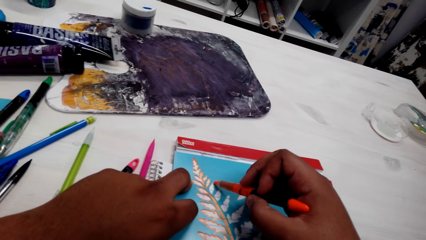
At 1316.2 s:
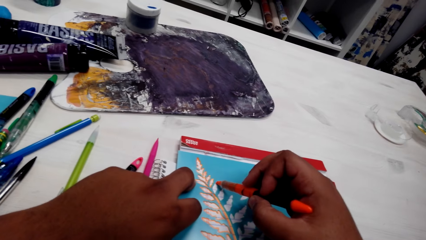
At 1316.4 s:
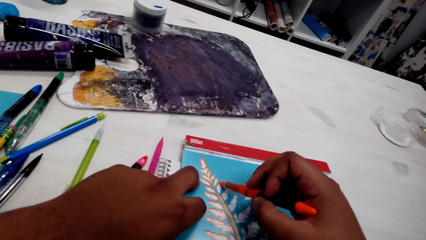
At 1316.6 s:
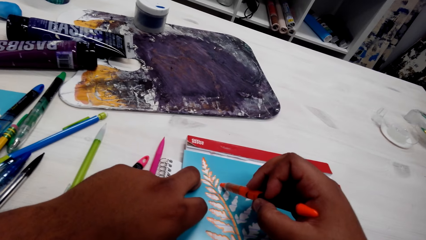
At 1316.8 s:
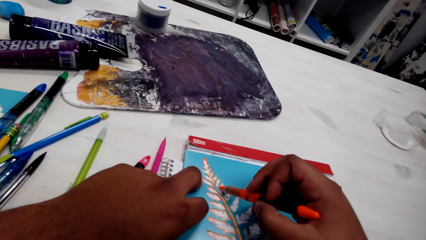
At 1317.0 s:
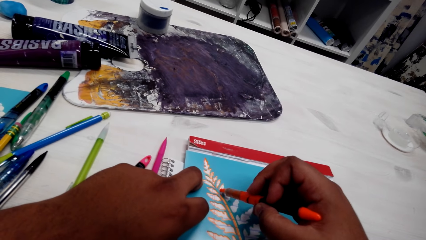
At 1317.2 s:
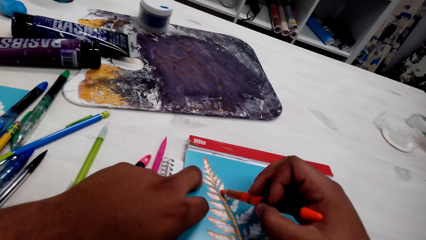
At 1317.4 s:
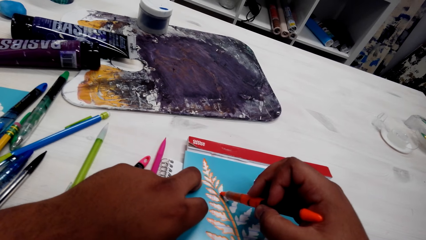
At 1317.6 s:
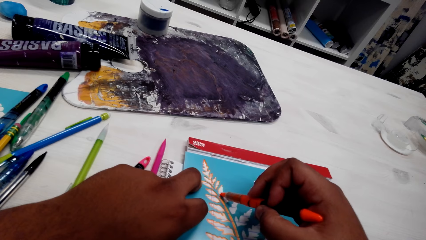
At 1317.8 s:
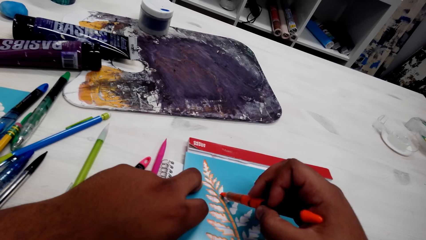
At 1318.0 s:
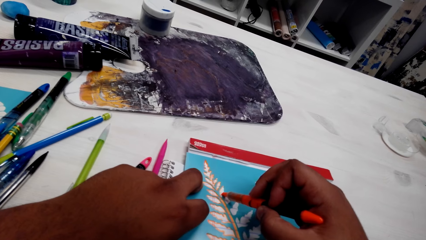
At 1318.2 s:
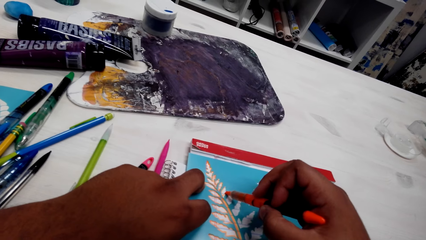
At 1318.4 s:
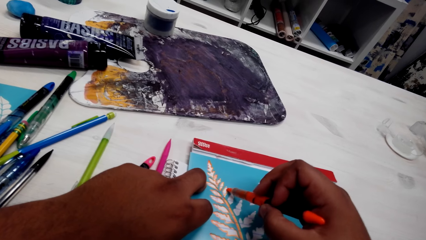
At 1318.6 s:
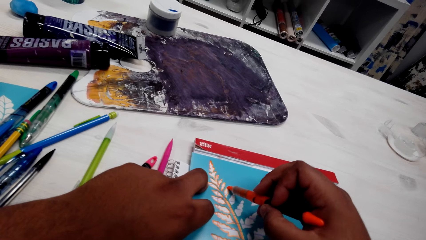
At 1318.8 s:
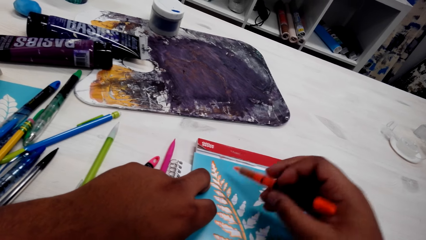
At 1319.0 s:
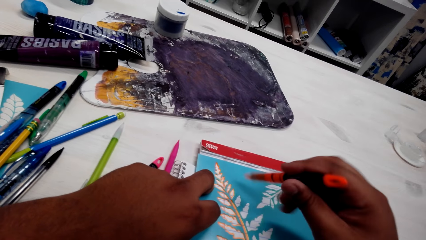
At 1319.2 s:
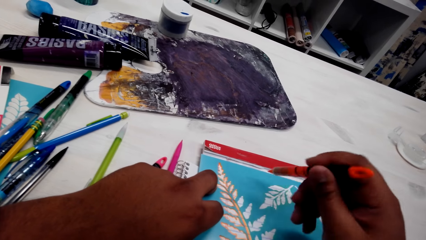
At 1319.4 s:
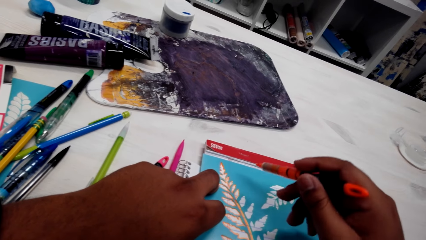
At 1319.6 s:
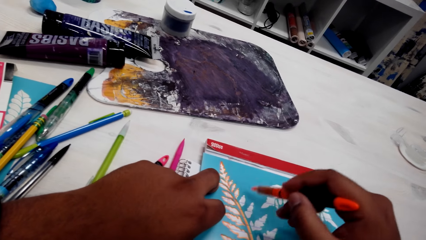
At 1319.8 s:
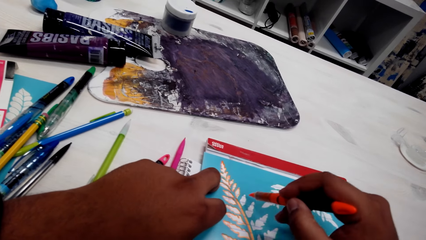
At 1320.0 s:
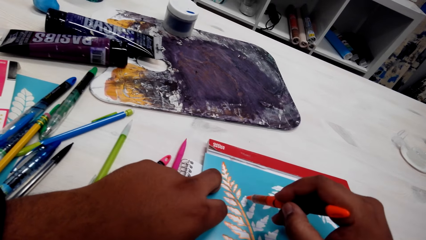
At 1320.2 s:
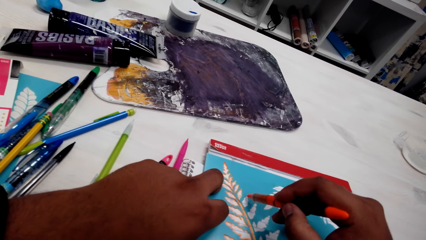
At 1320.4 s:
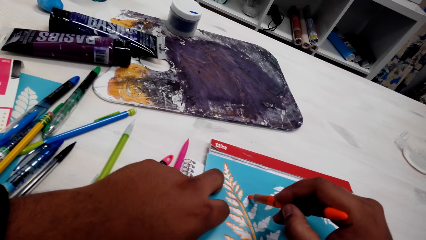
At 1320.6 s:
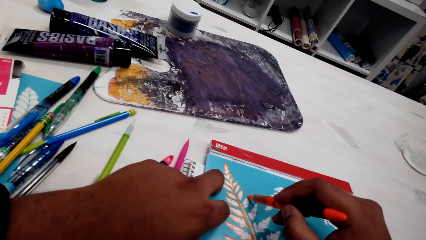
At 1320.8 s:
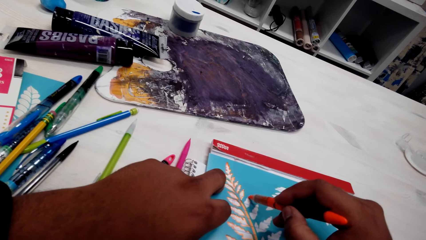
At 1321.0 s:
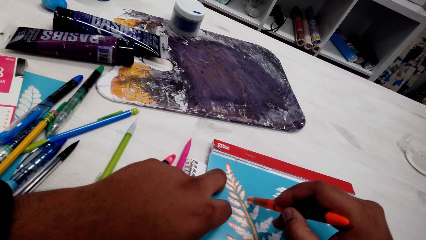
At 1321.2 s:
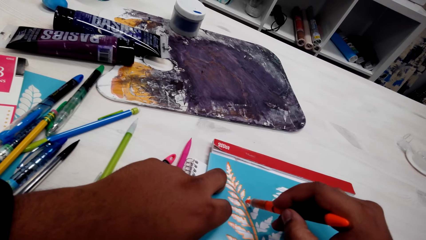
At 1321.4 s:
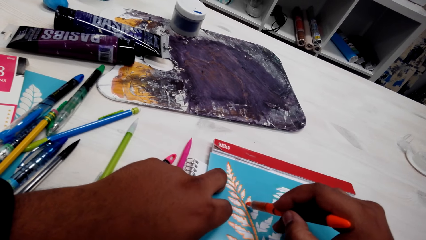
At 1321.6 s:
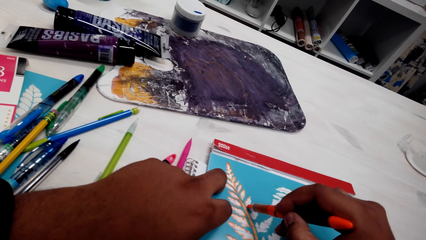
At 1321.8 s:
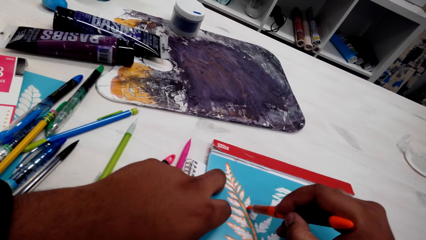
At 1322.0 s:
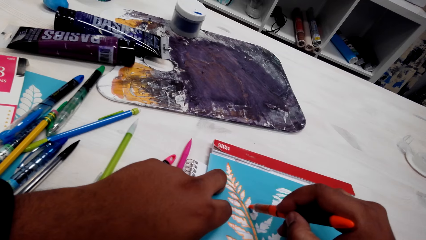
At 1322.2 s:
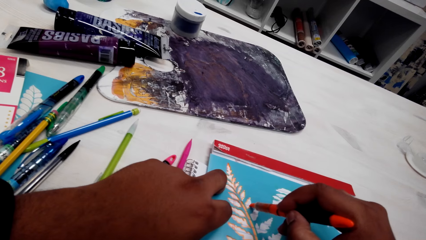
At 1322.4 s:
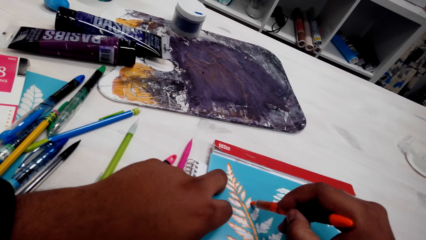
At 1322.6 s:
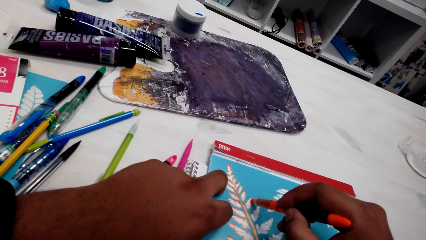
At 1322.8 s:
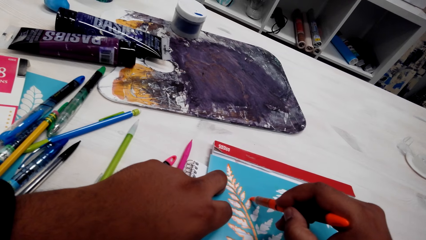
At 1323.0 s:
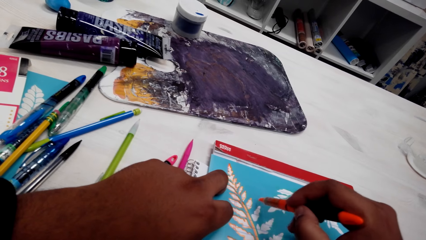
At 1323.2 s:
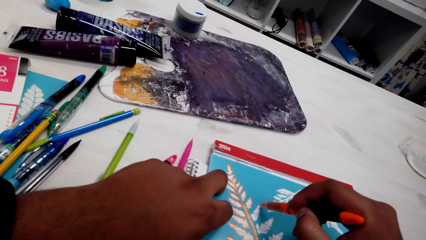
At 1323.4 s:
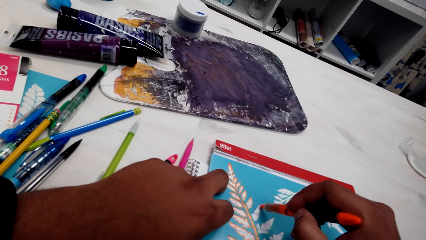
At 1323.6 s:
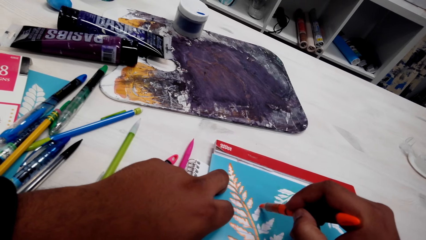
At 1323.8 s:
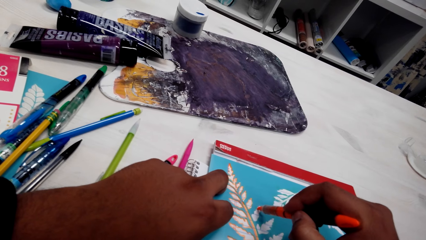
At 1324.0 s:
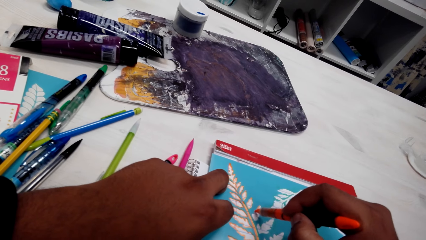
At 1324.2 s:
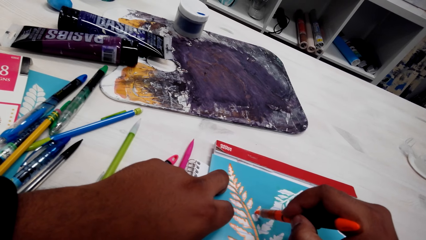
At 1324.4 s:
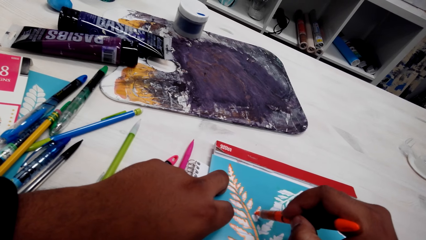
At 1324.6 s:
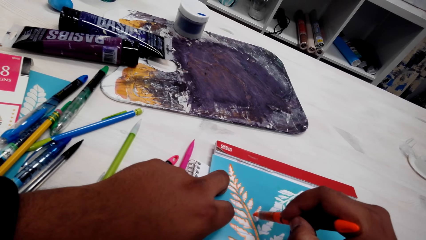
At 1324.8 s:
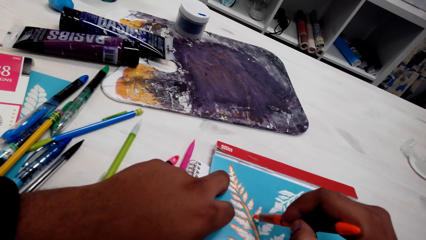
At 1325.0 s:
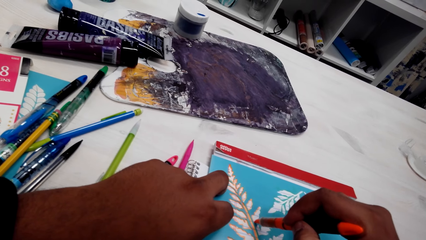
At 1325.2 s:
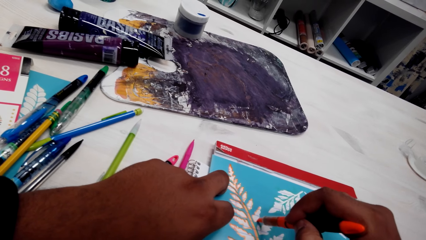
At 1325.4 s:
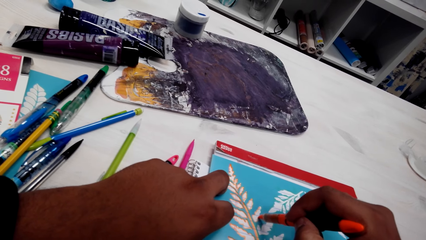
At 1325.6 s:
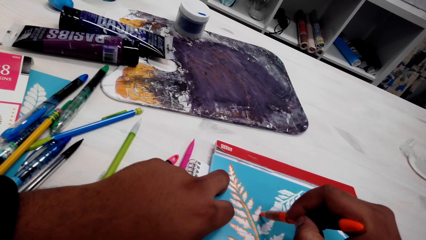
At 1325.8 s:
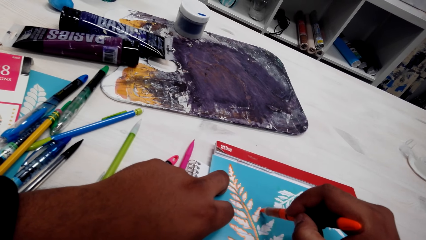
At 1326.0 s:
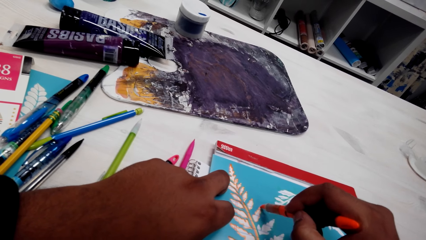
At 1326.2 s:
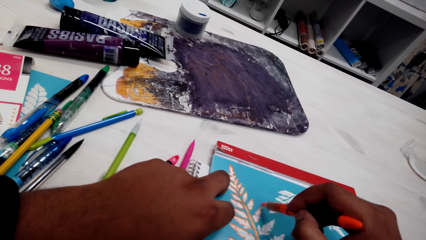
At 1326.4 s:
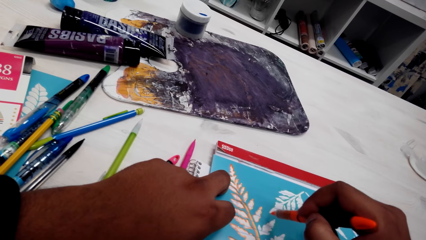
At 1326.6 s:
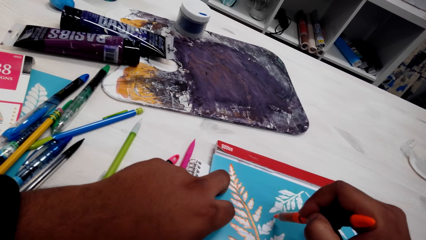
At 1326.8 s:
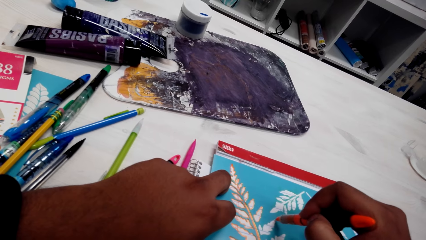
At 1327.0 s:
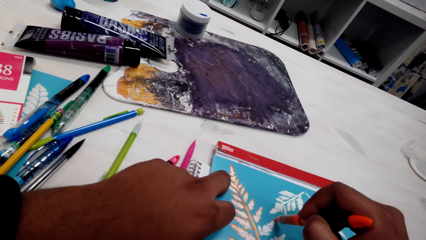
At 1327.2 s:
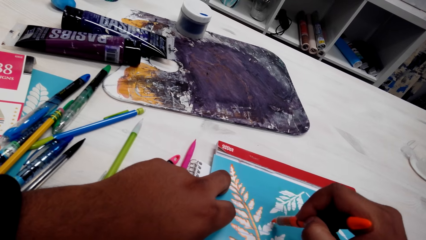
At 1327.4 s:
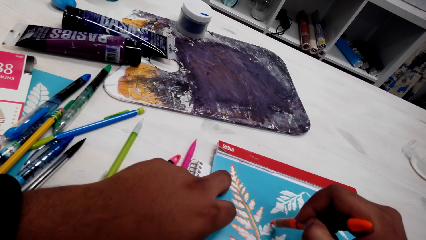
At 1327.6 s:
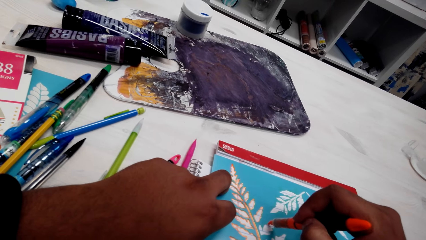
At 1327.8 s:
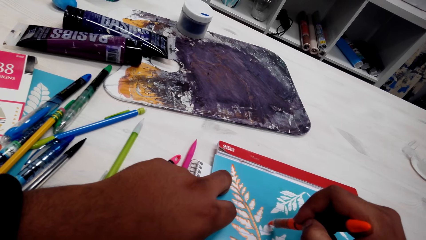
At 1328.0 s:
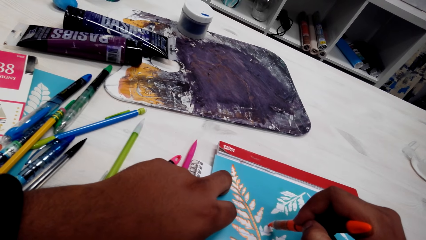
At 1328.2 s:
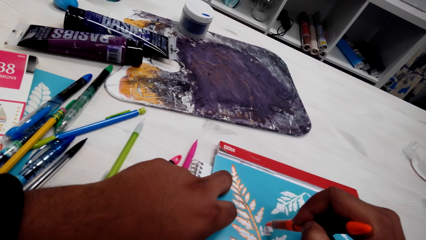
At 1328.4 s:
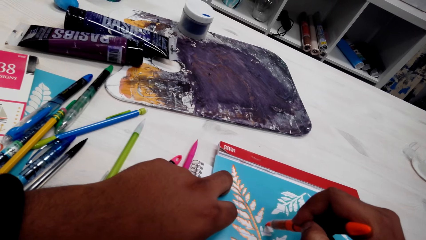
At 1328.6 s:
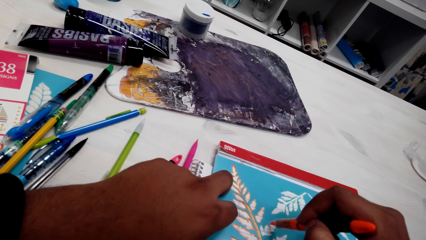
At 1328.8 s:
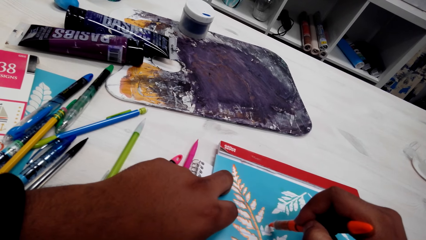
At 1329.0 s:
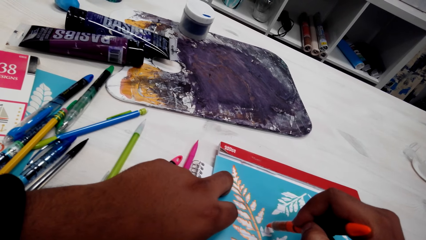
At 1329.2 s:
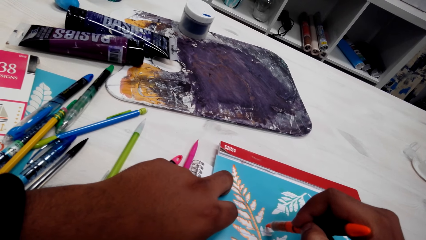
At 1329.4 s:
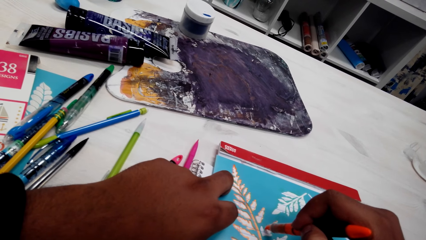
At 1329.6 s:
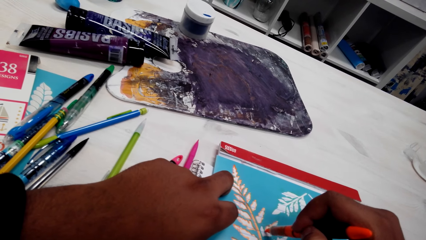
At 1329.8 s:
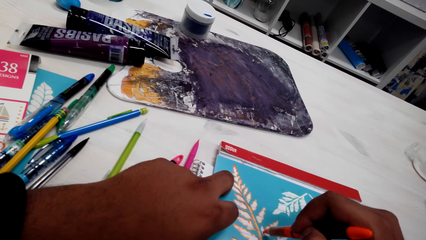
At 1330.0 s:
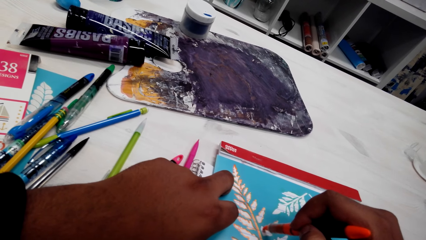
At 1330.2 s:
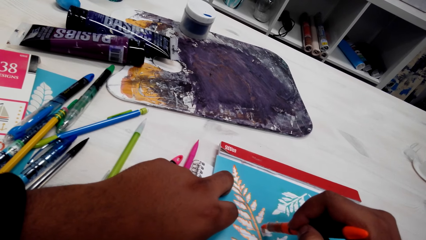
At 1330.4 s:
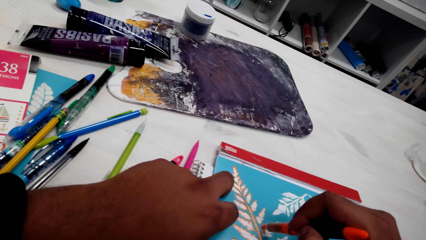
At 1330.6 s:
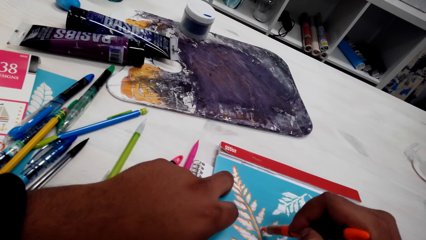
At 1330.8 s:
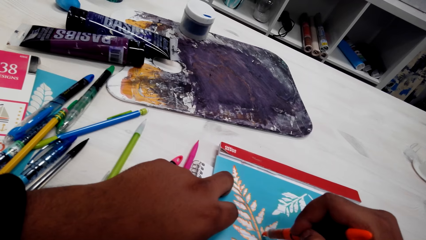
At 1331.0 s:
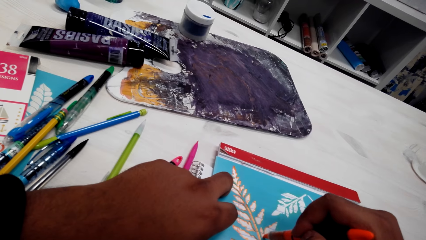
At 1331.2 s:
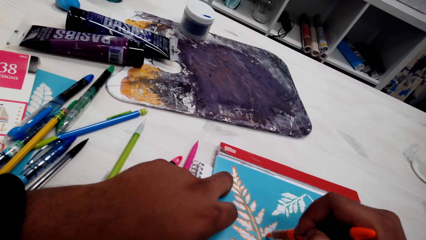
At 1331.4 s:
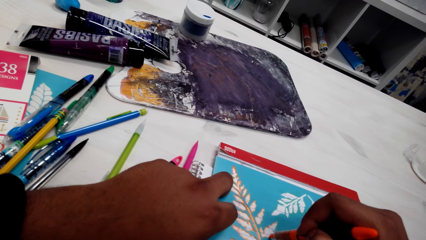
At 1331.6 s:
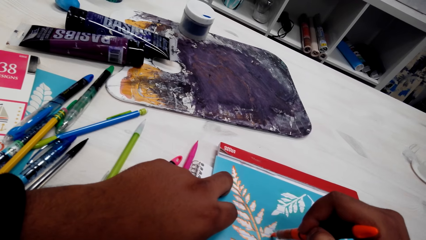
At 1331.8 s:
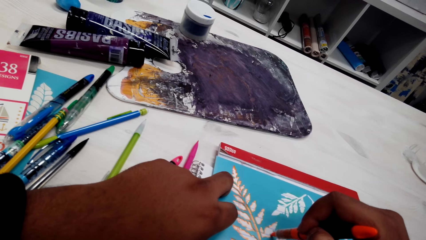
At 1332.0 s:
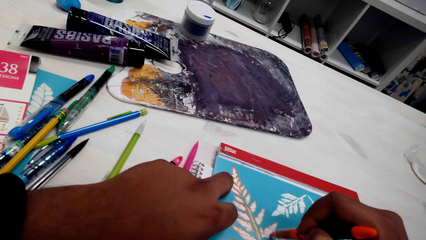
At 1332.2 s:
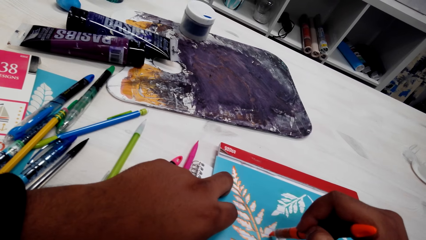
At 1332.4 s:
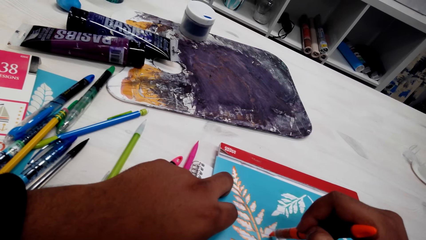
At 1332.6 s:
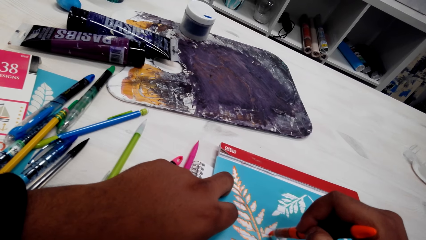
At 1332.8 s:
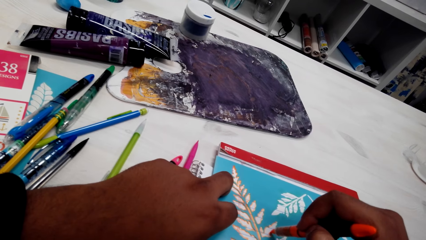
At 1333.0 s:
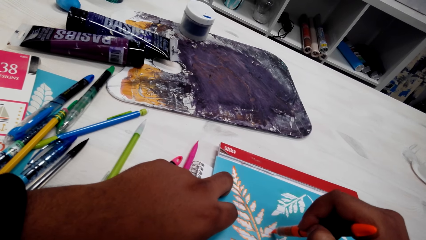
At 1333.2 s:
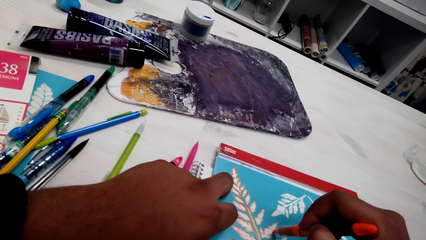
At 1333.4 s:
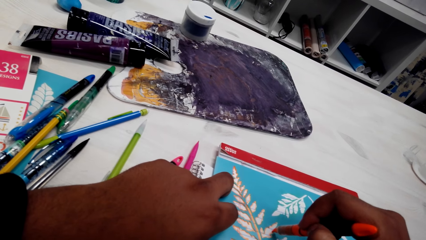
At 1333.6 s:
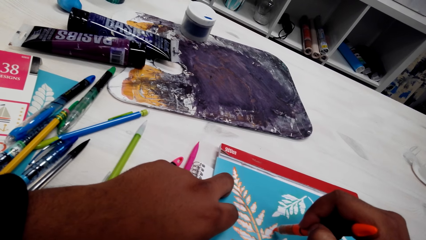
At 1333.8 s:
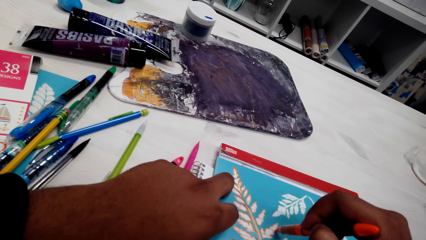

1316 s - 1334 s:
The camera wearer draws a pattern with a pen.
